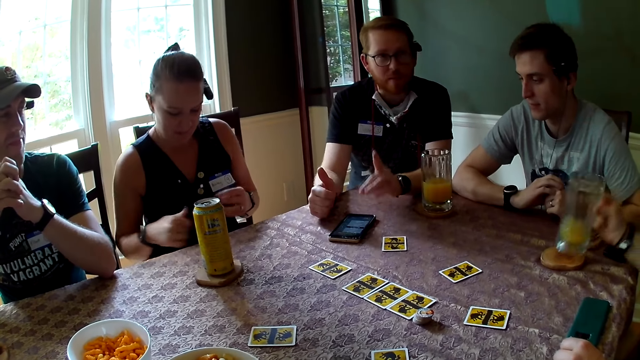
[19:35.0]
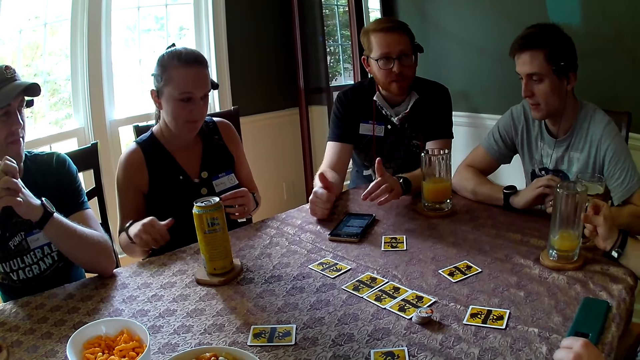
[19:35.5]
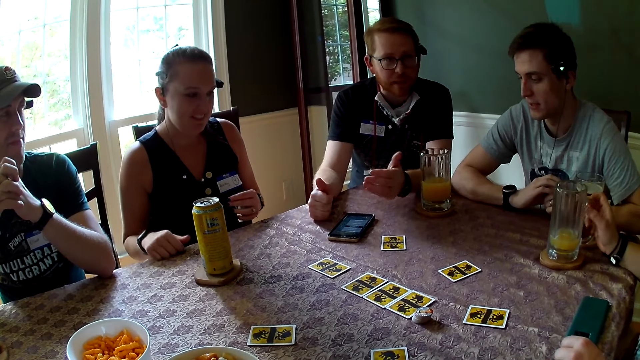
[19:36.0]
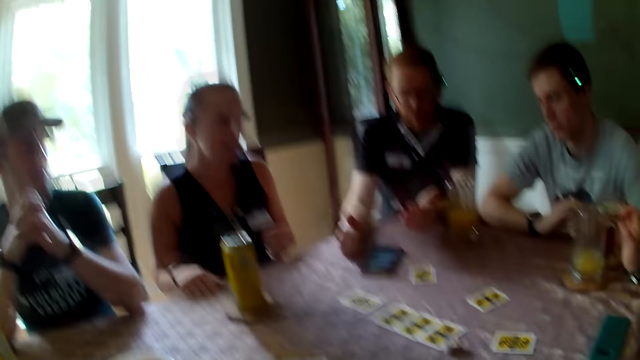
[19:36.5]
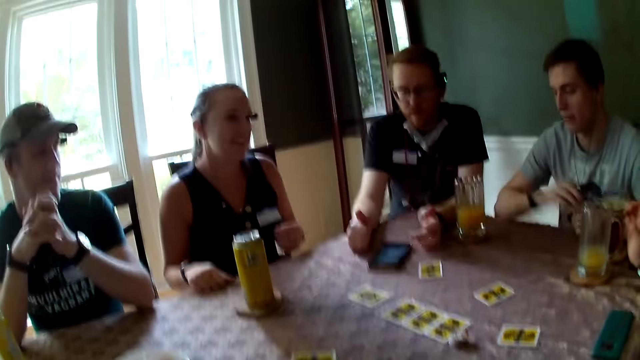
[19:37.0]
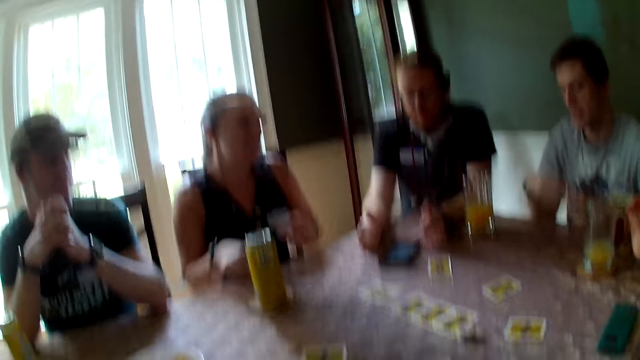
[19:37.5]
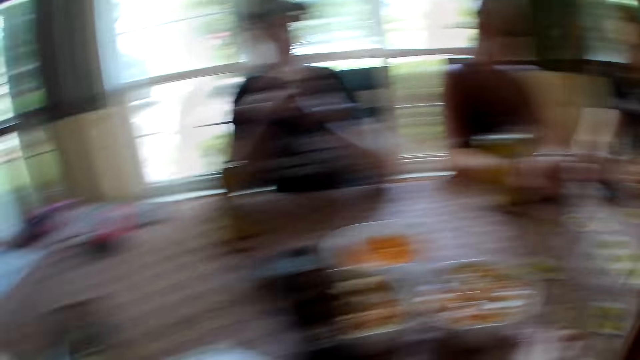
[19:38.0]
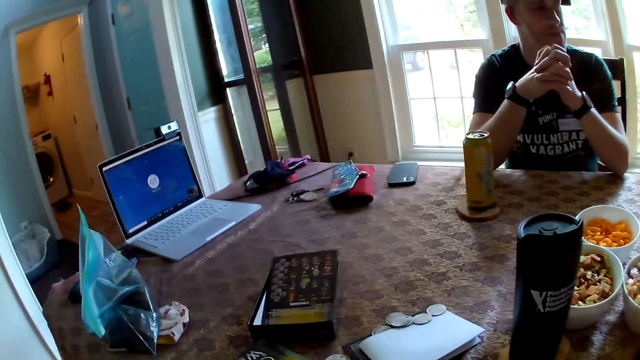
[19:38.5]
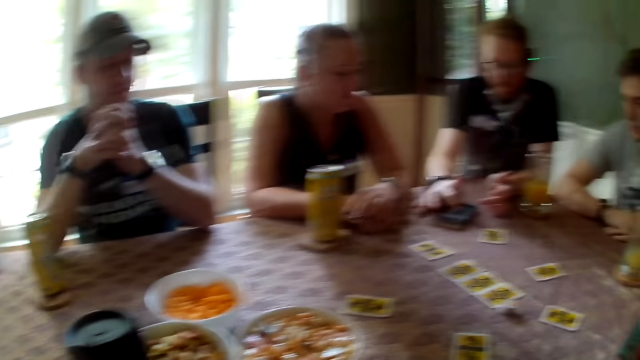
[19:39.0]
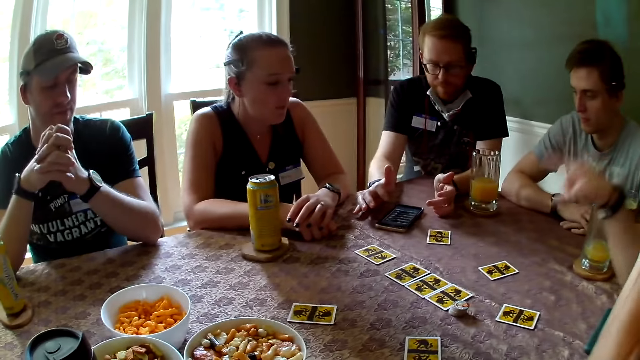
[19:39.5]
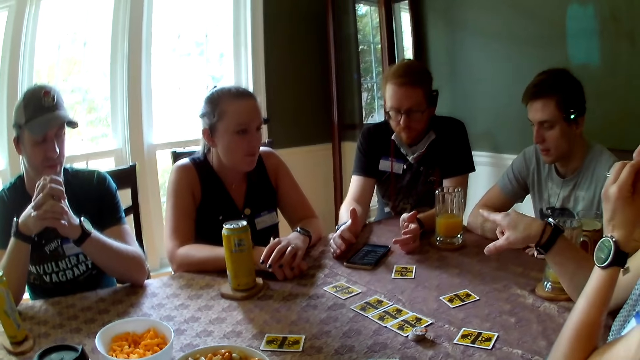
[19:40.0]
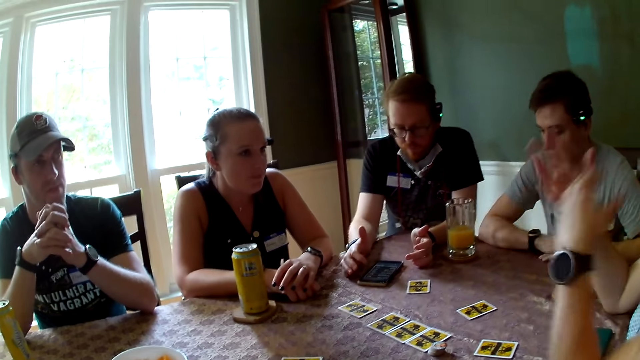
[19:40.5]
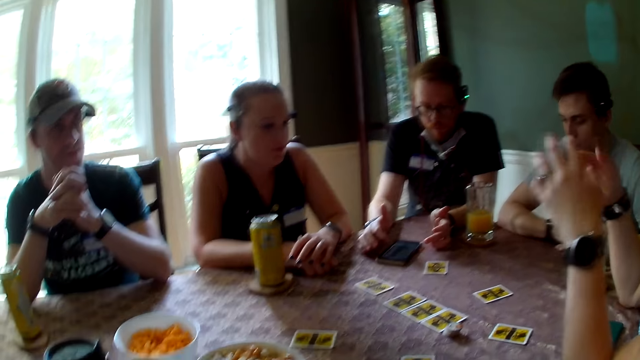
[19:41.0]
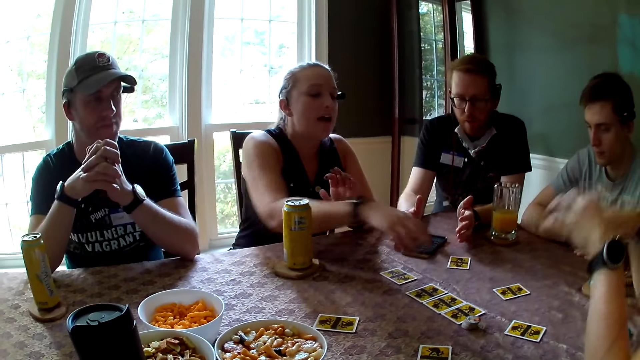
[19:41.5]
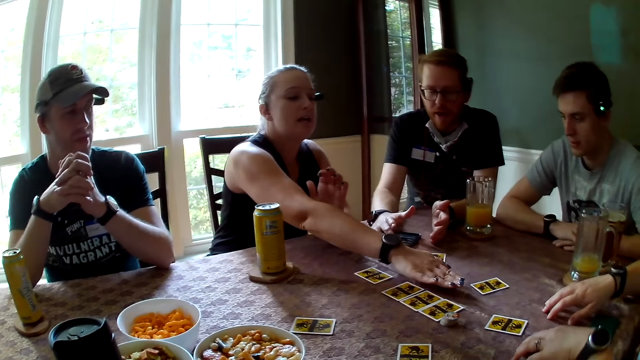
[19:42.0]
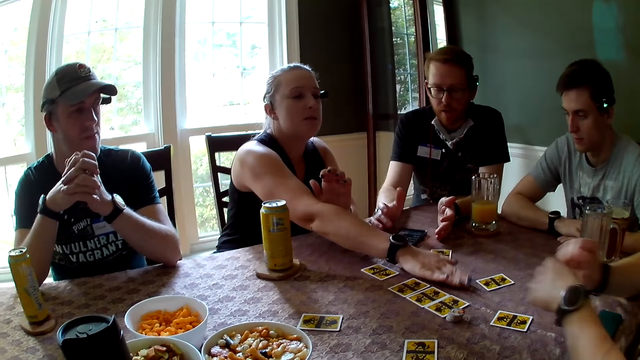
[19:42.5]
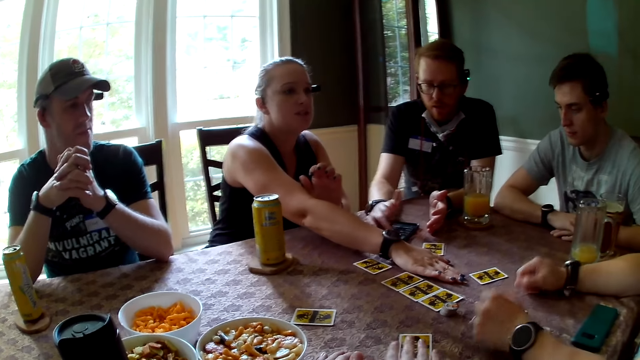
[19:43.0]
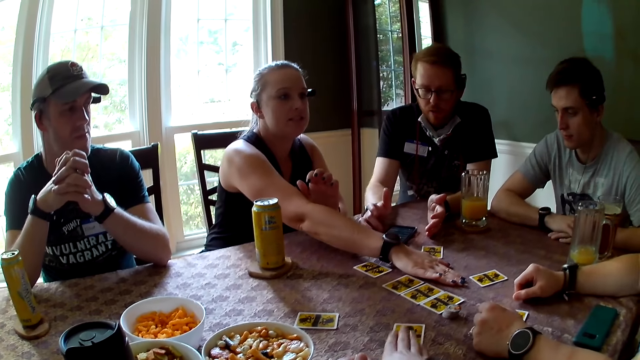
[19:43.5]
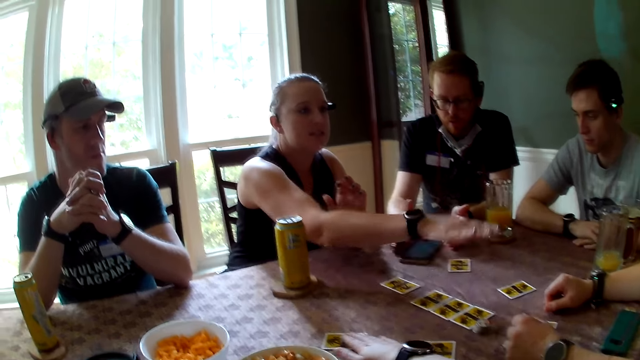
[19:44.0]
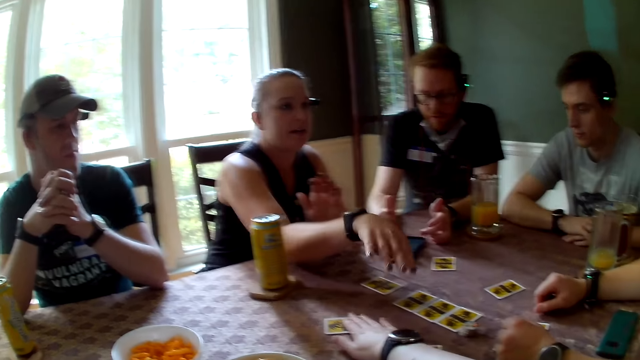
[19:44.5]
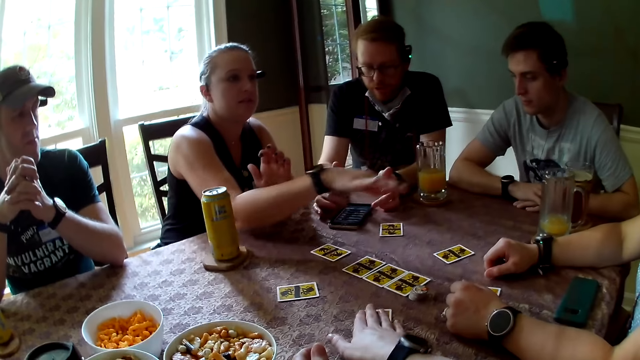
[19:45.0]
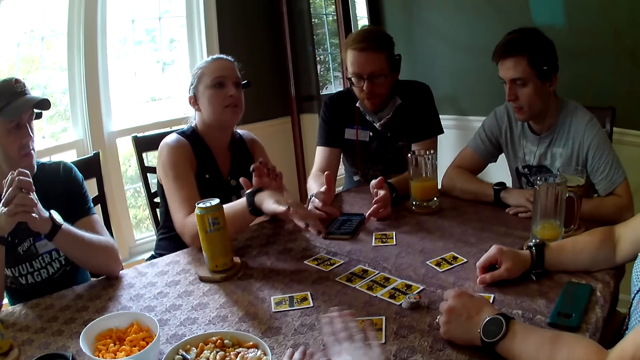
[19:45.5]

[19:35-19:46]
A woman drops the cup on the table. A man speaks to a group of people at the table. Another man swings his hand. The camera wearer looks around. The woman speaks to the group of people at the table. The woman points ahead. The second man speaks to the group of people at the table. The woman swings her hand. Another woman explains the game. The second woman stretches her hand. The camera wearer moves a card. A third man scrolls through the phone.

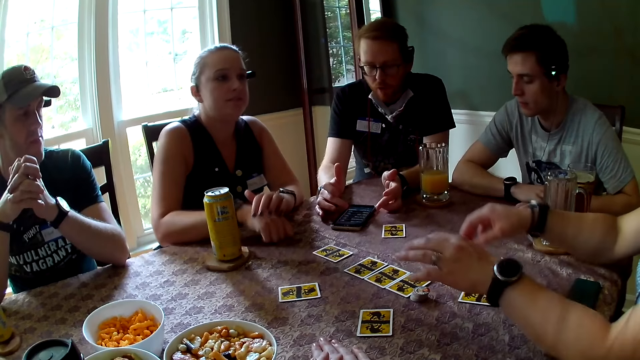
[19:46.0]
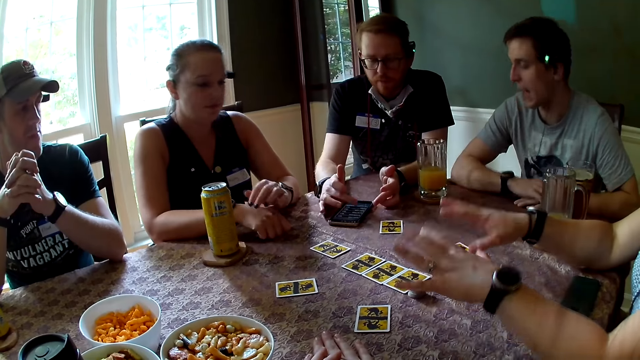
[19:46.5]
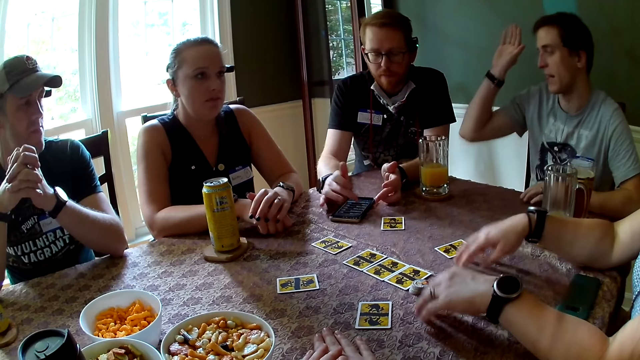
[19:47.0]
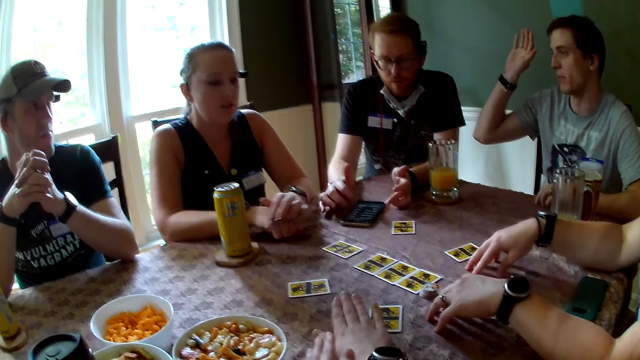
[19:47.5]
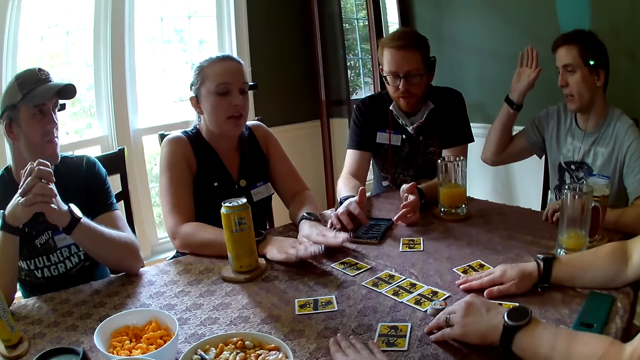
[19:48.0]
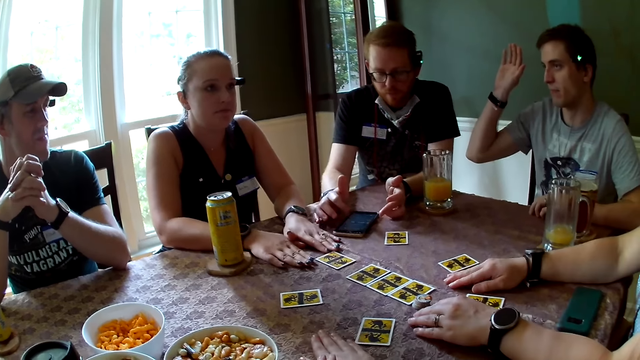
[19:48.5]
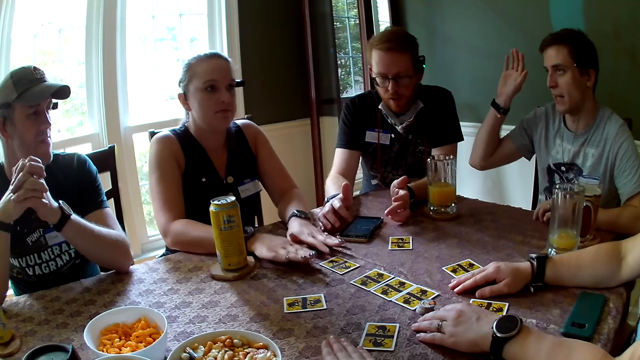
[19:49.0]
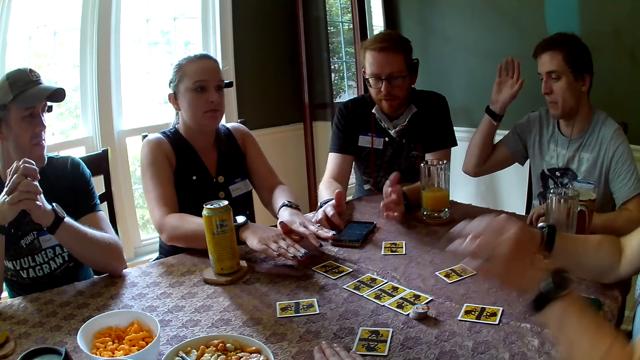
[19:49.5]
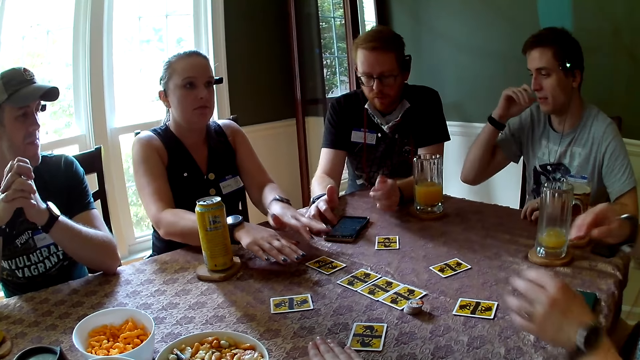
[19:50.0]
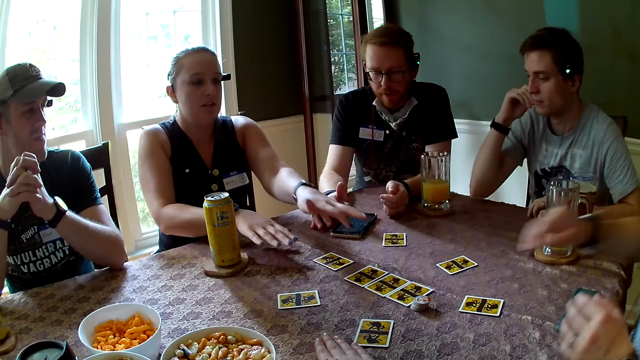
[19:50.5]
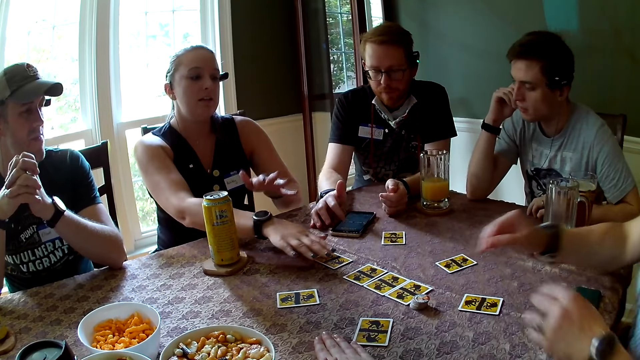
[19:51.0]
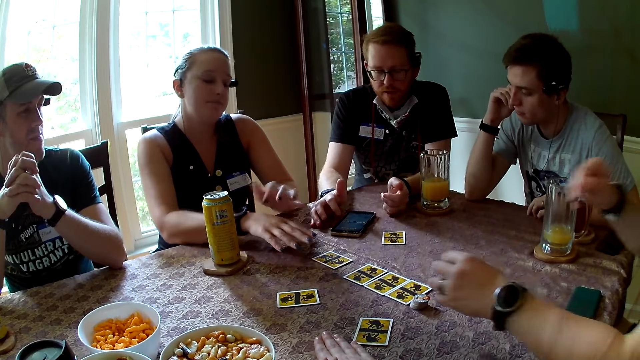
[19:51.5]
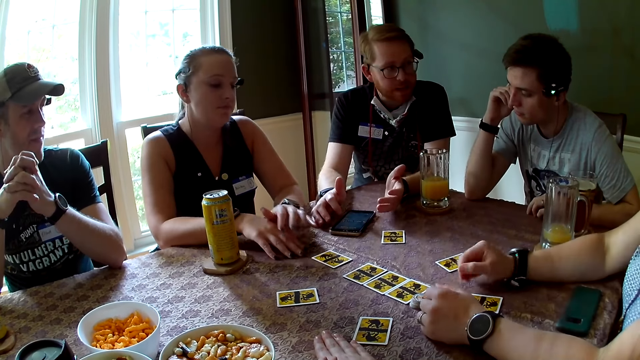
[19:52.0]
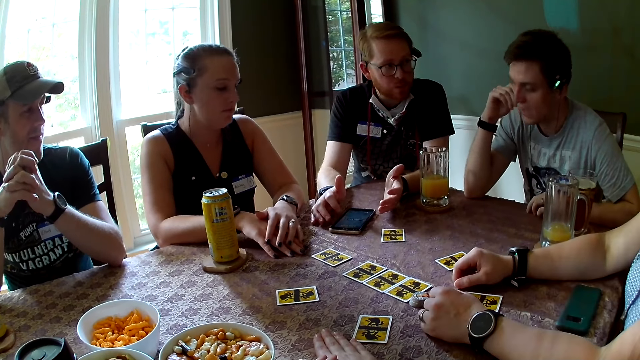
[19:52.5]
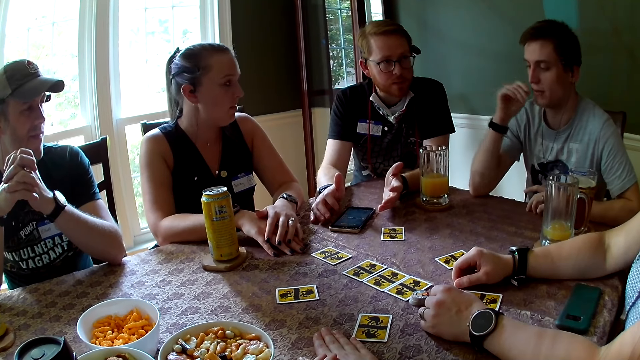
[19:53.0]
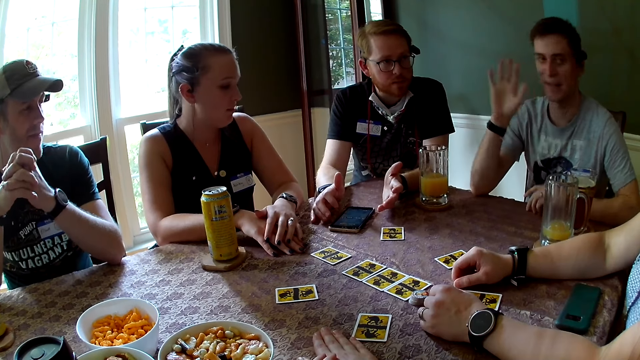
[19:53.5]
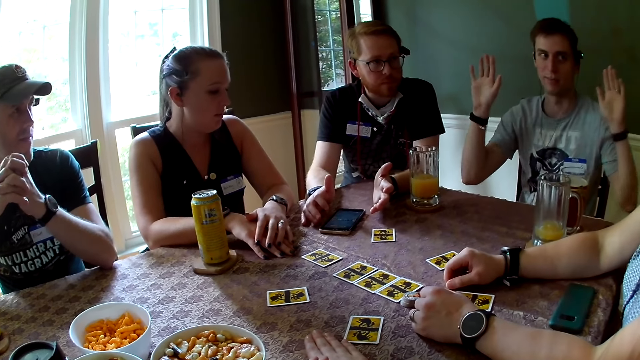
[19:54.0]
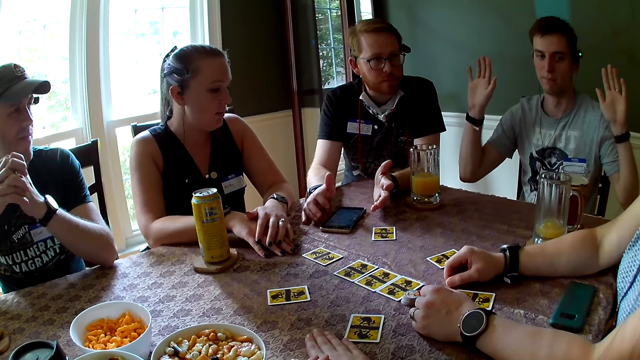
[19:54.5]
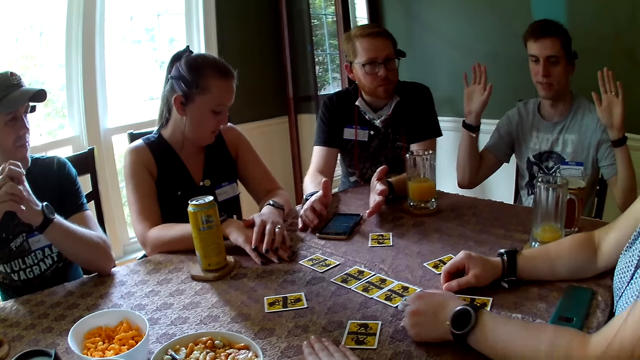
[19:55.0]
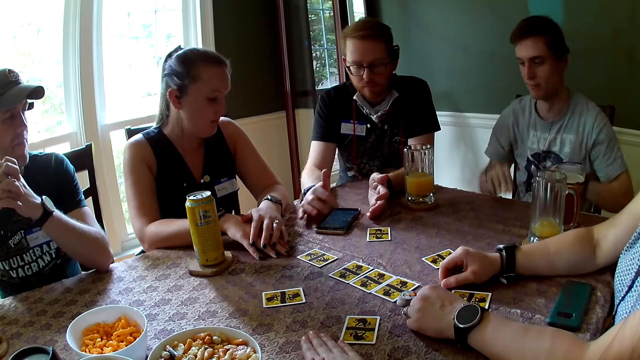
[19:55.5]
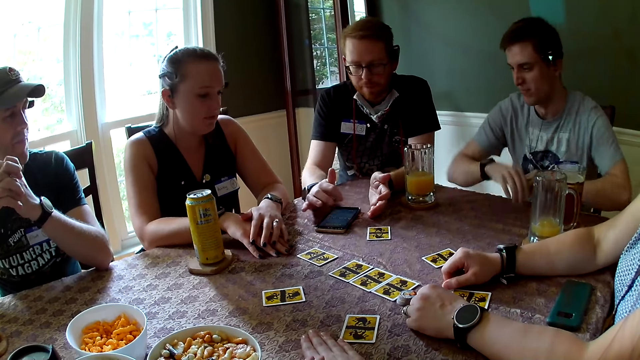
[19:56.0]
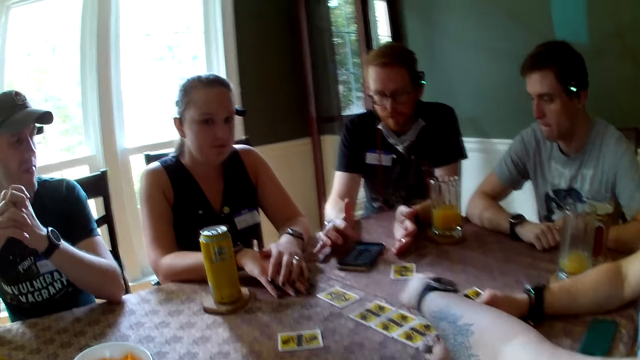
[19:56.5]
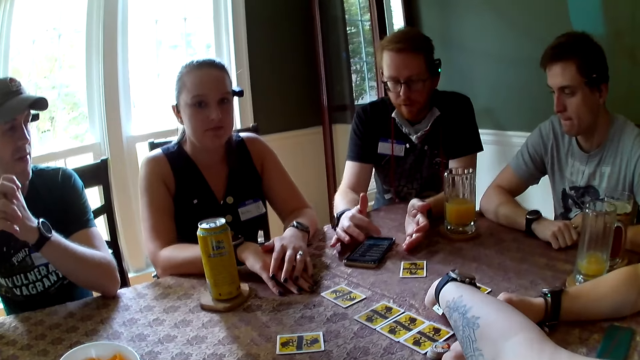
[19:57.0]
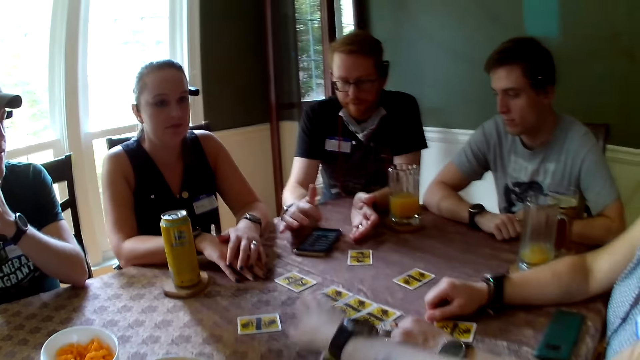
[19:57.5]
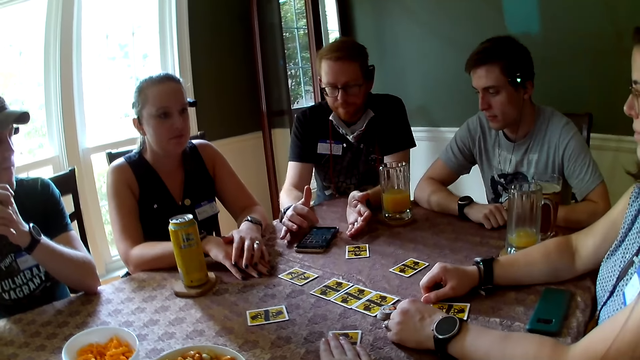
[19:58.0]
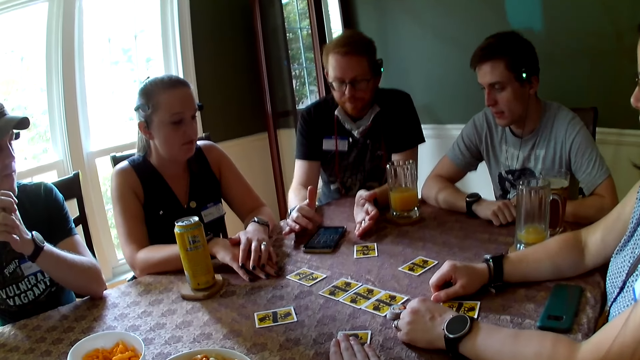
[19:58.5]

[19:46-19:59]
A woman speaks to a group of people at the table. A man speaks to a group of people at the table and raises his right hand up. The camera wearer hits the table with her hand. Another woman stretches her hands. Another woman taps on the table. Another woman moves her hands. The man puts the hand on his cheek. The camera wearer interacts with groups of people. The man raises his two hands up and speaks to a group of people at the table. The man drops his hands on the table. The camera wearer stretches her hand and touches a card. Another man speaks to a group of people at the table. Another man scrolls through the phone. The first woman speaks to the second man.
